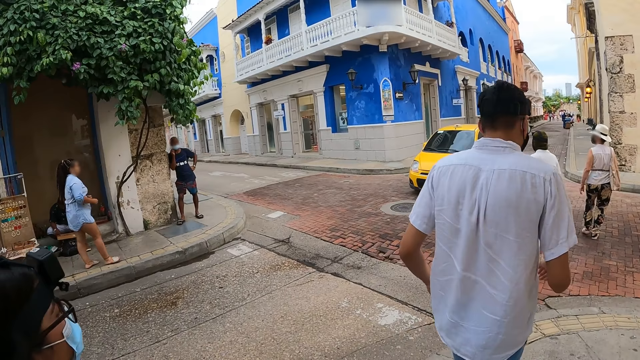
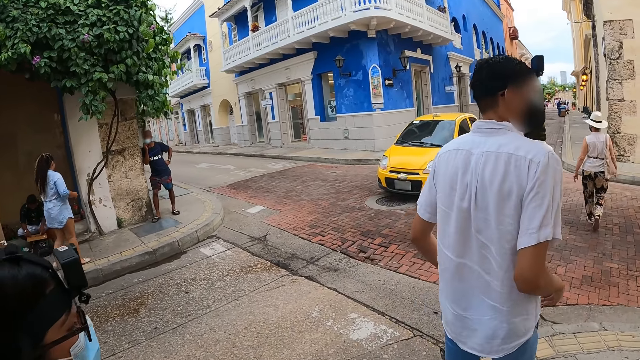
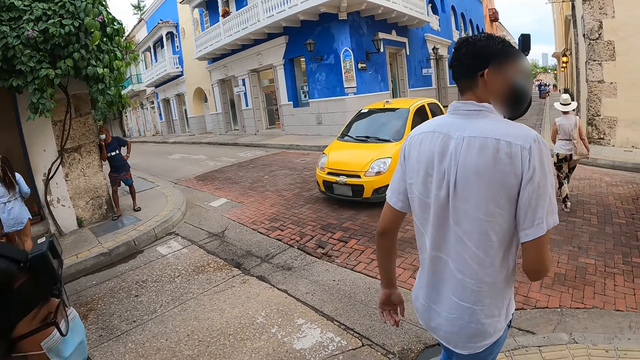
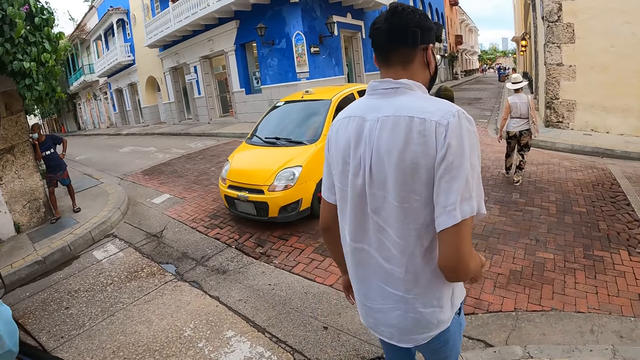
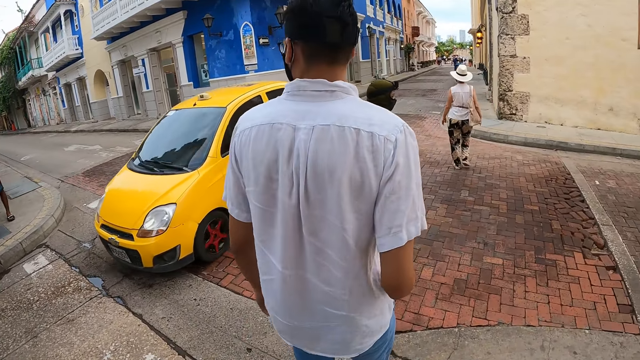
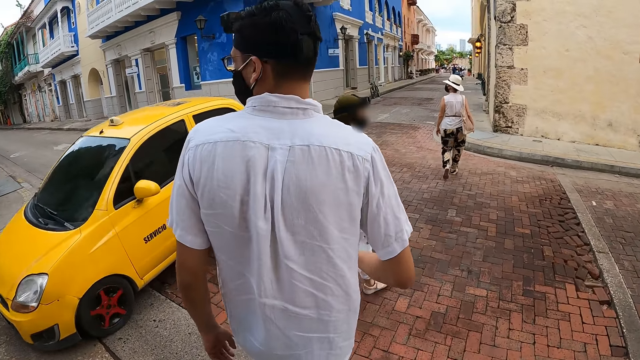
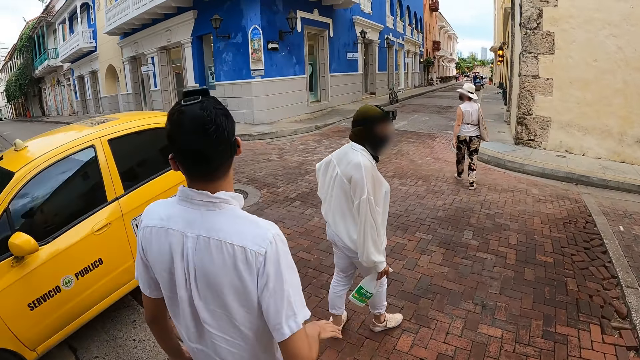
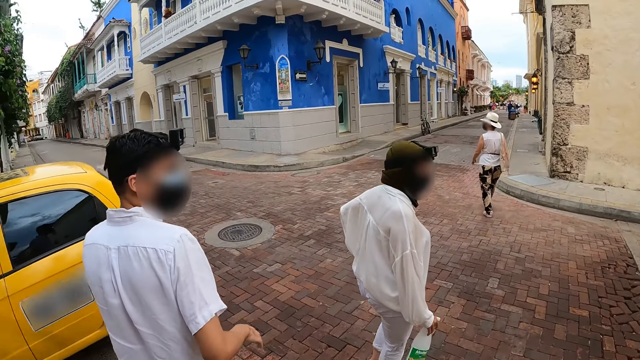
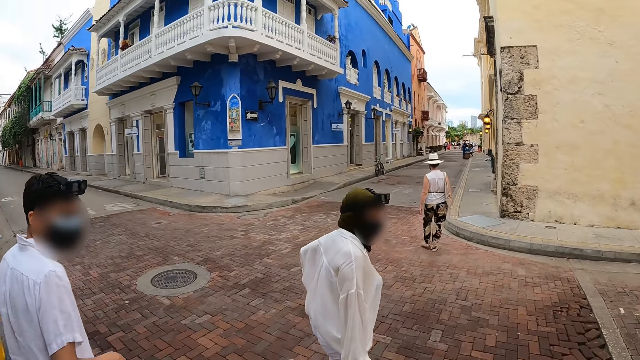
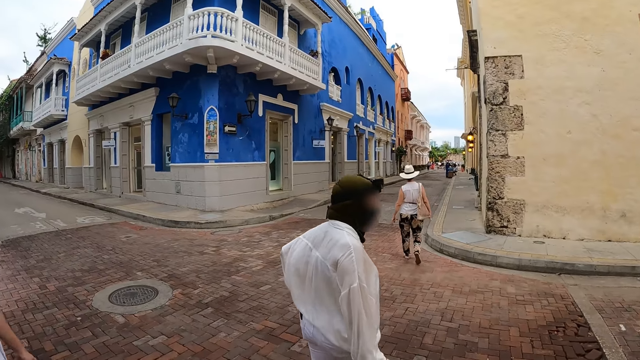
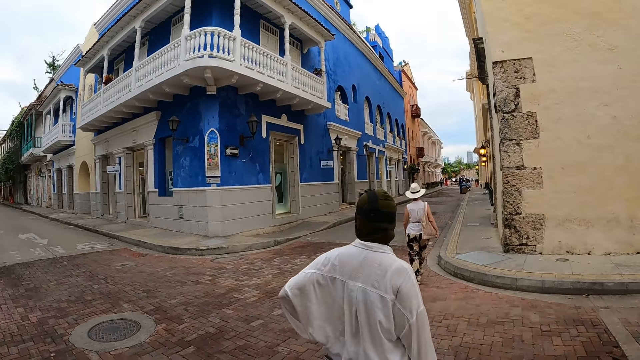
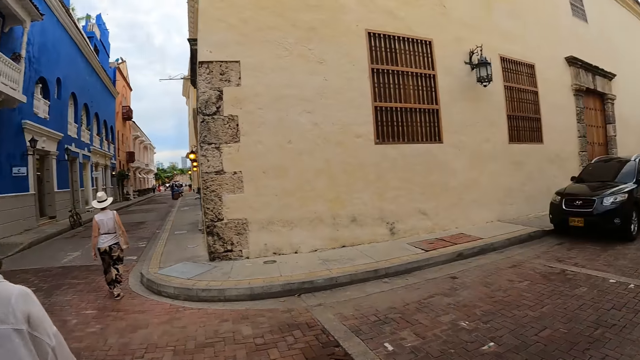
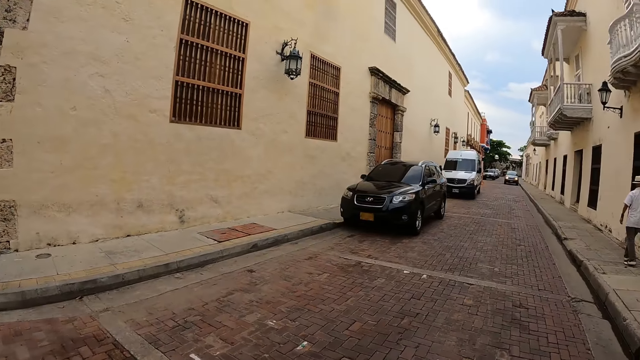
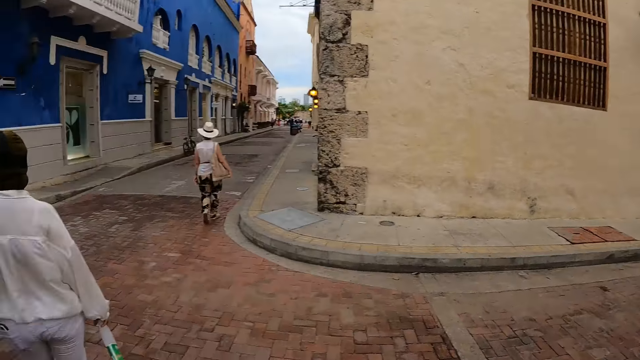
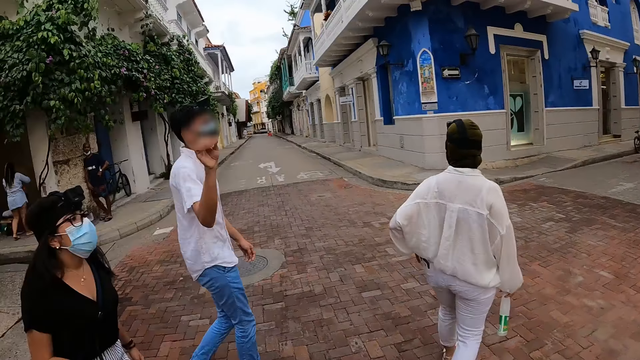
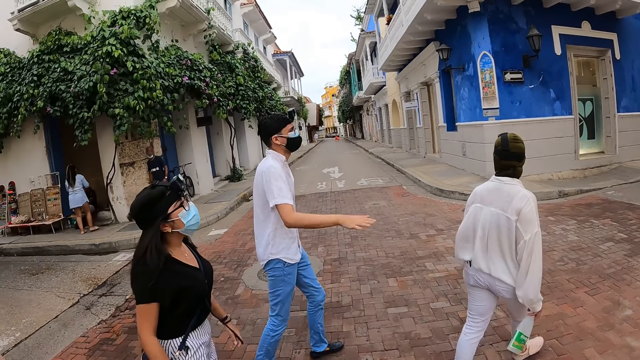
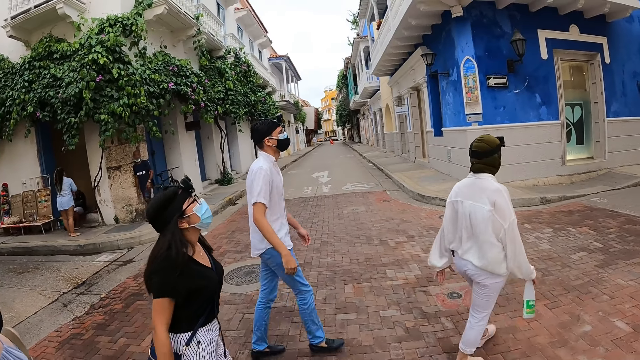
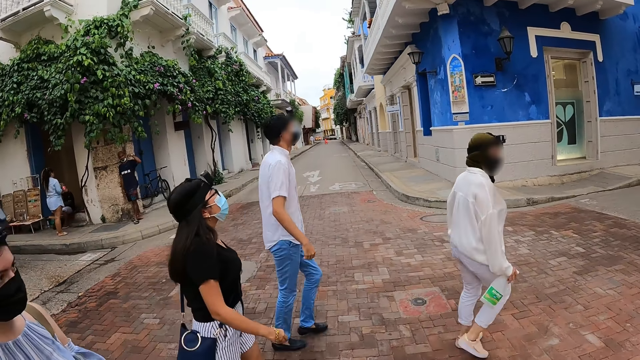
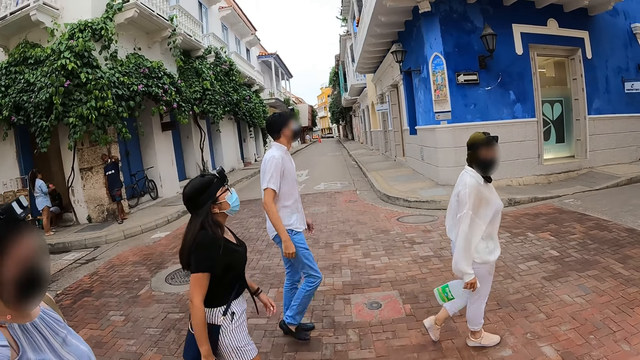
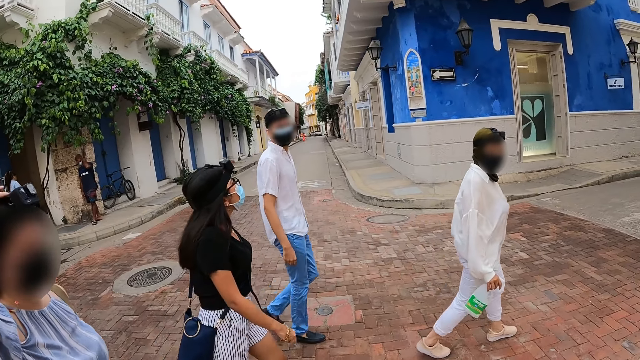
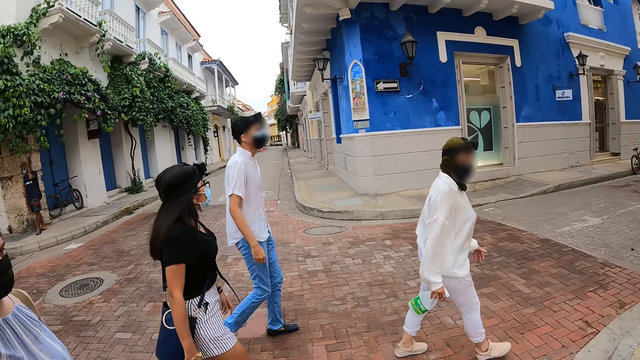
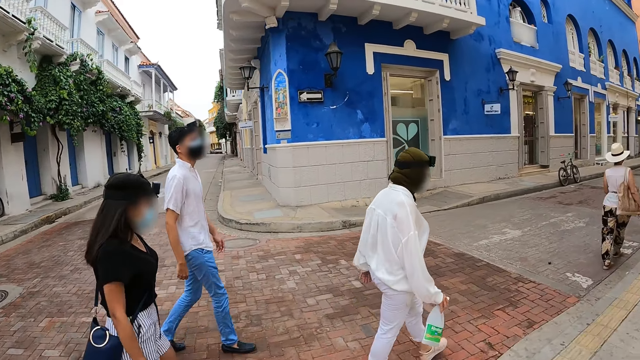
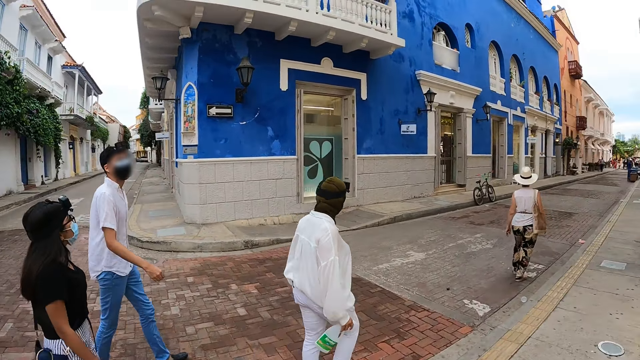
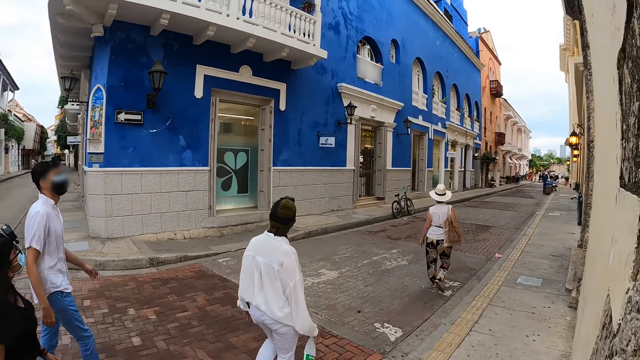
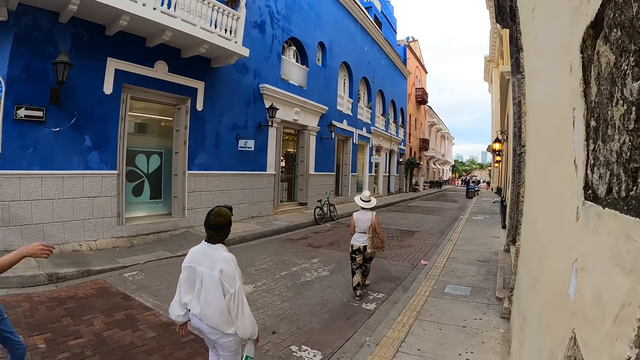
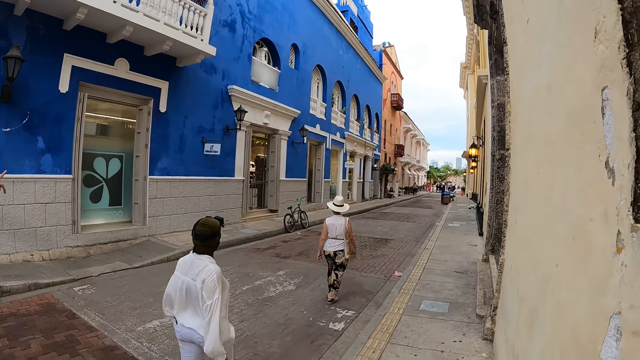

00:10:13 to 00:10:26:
A yellow car drives past the group of people. The camera wearer crosses the road with the group of people. They look around. The man gesticulates with his right hand. A lady walks along the street. Another man walks along the street. Another lady walks along the street. The camera wearer walks along the street.

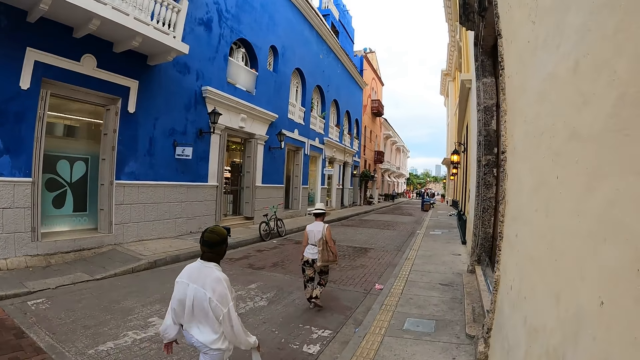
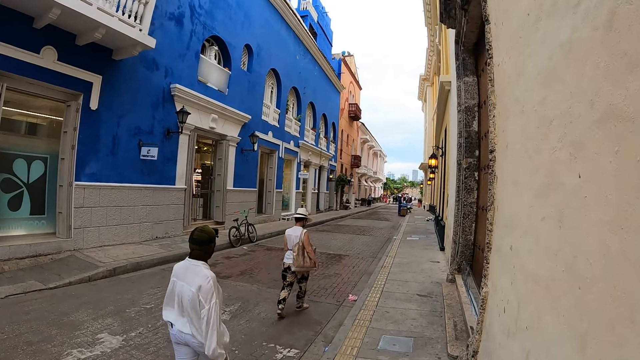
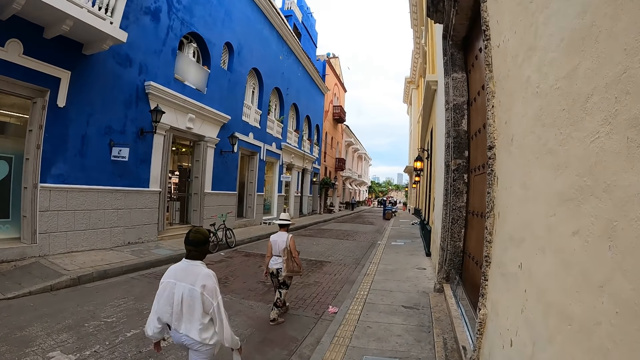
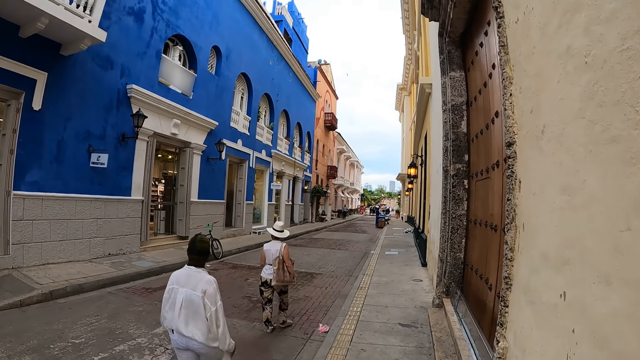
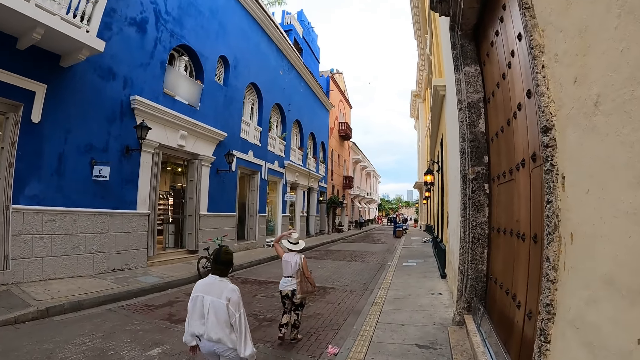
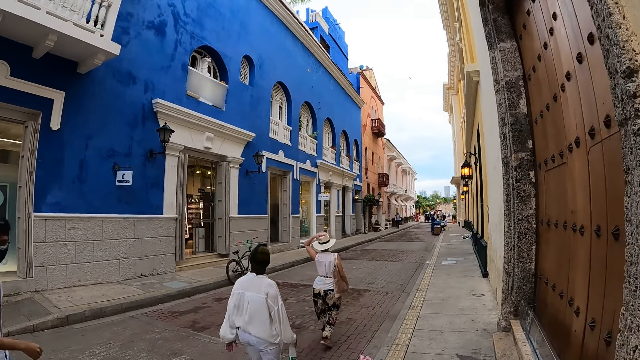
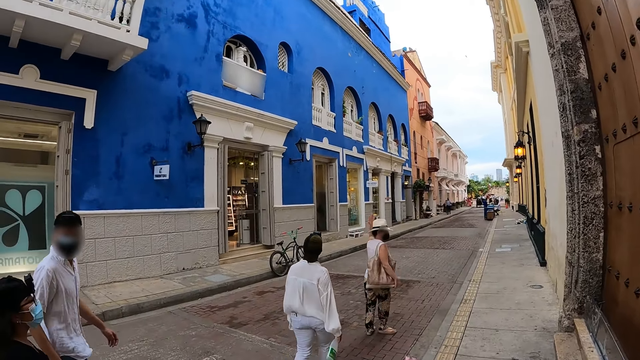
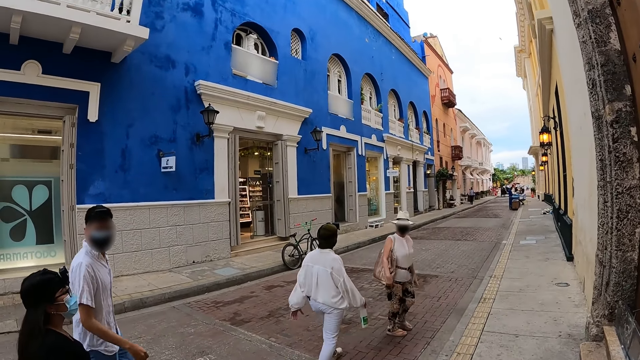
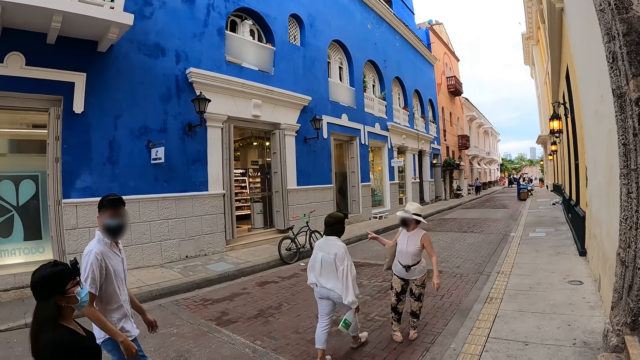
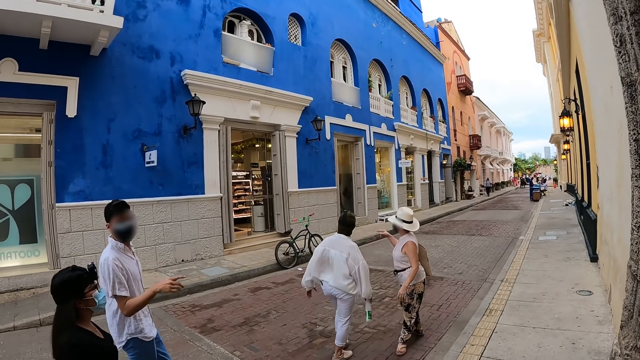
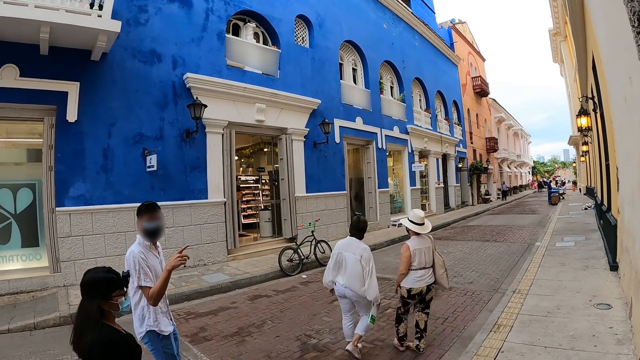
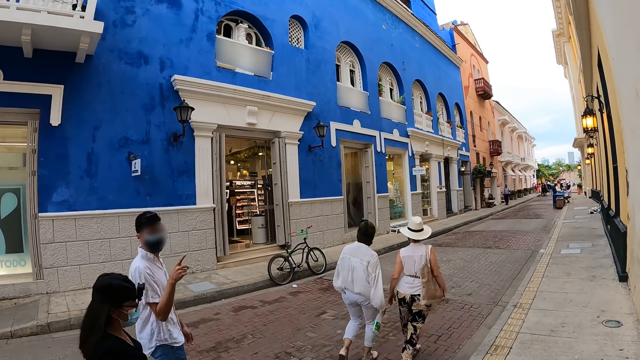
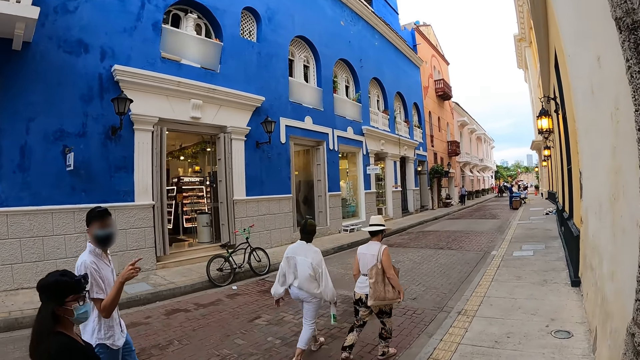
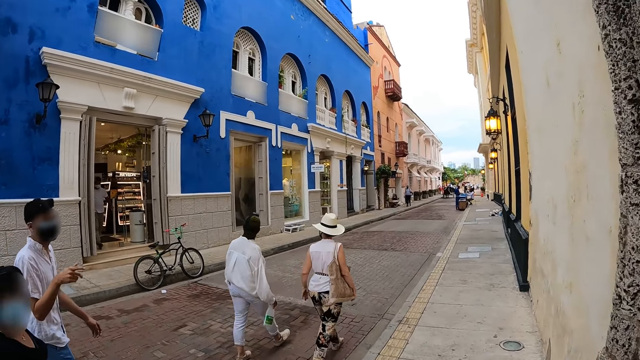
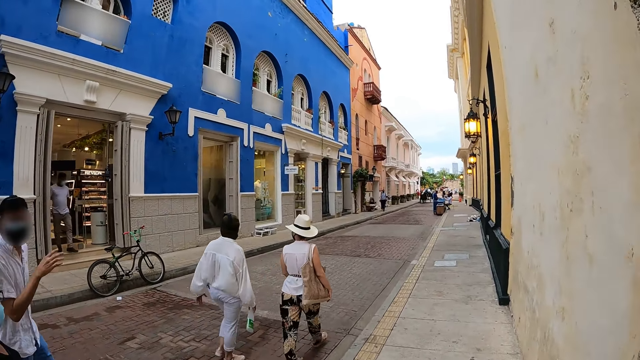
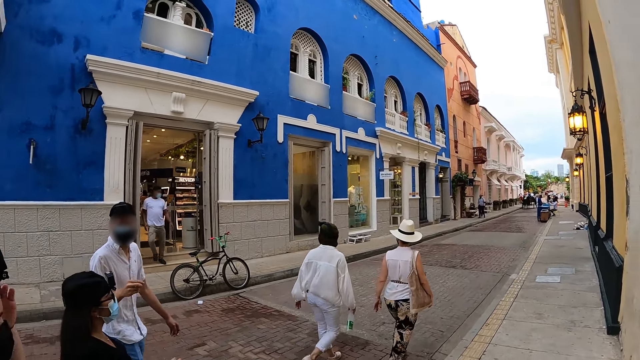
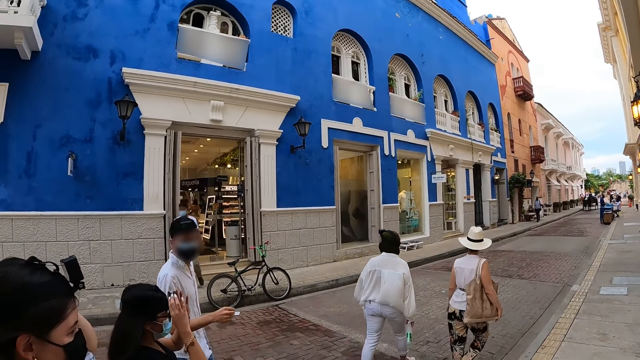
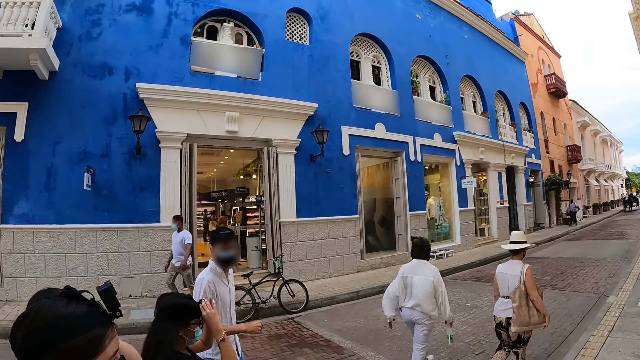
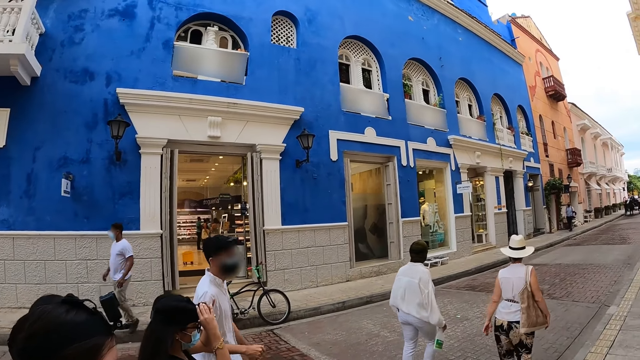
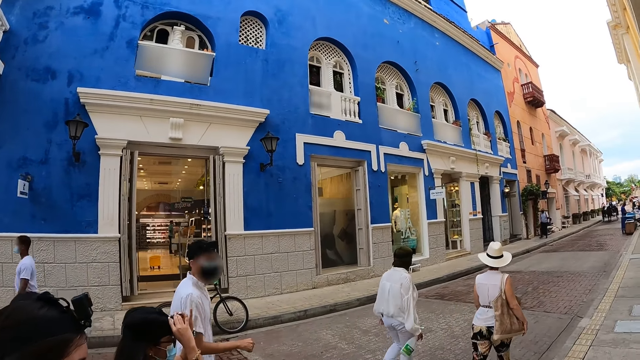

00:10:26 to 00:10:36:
The woman touches a hat on her head with her left hand. The woman converses with a second woman. The man converses with the camera wearer and a third woman. The first woman holds her bag to her side with her right hand. The third woman adjusts a camera on her head with both hands.
